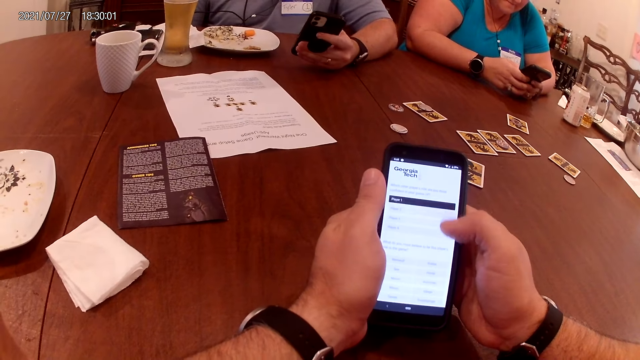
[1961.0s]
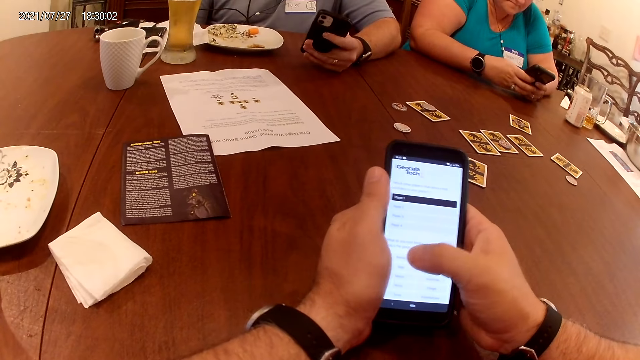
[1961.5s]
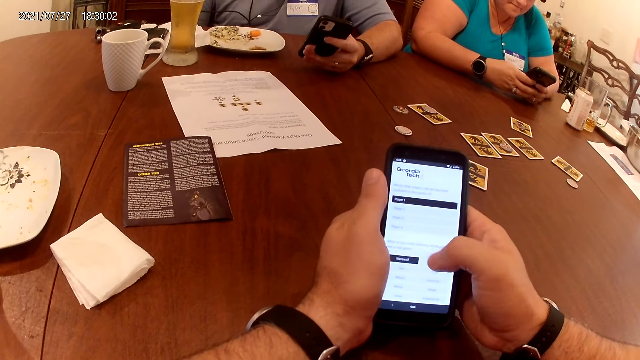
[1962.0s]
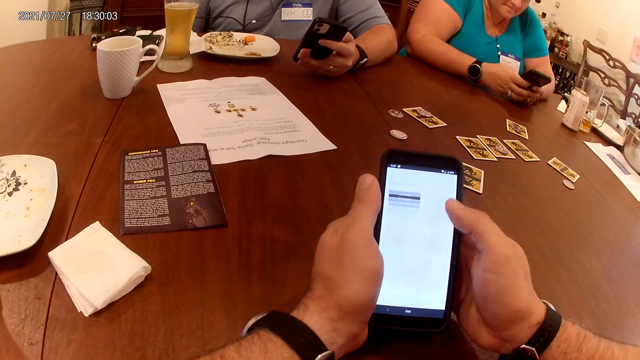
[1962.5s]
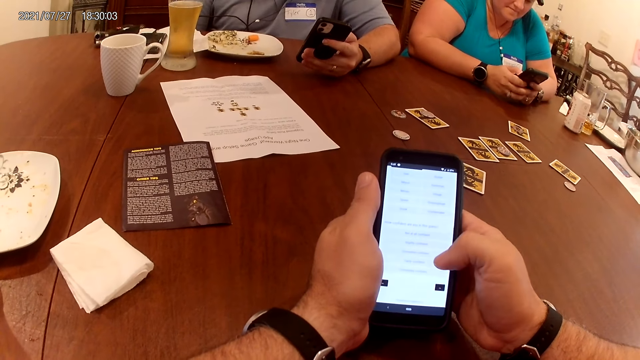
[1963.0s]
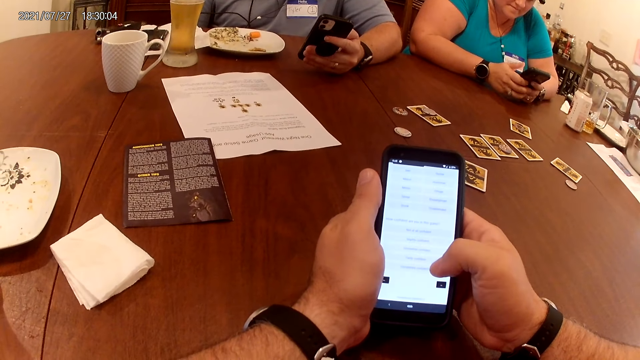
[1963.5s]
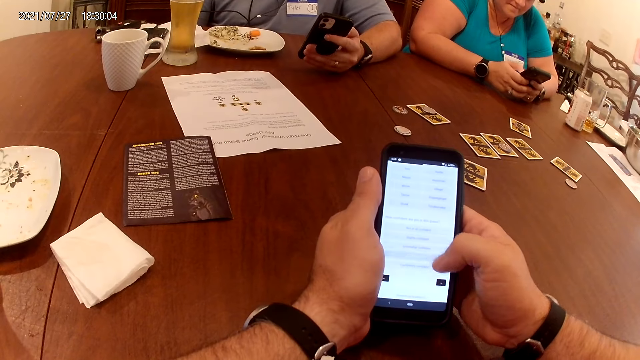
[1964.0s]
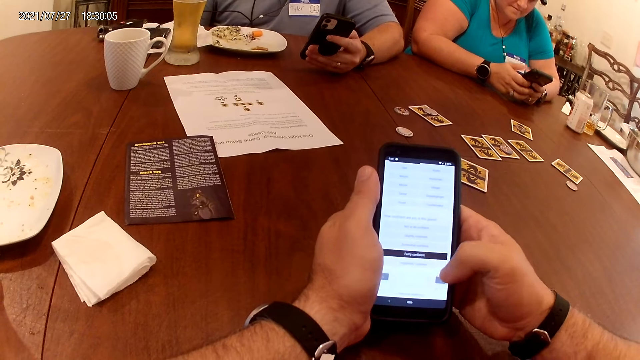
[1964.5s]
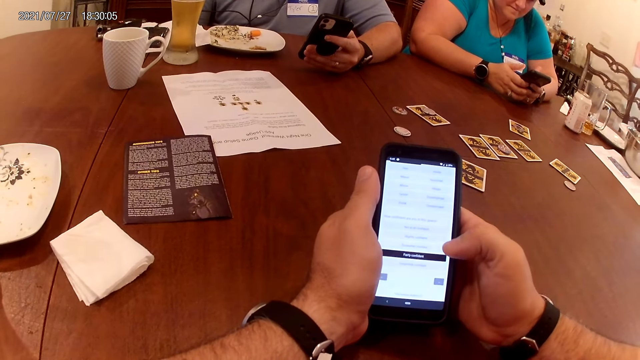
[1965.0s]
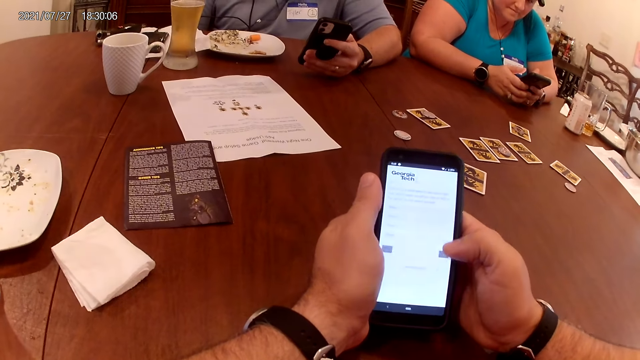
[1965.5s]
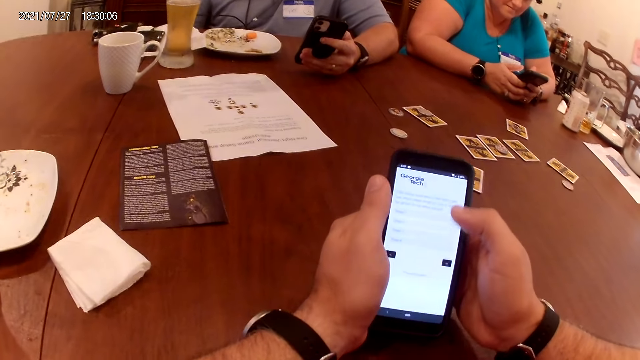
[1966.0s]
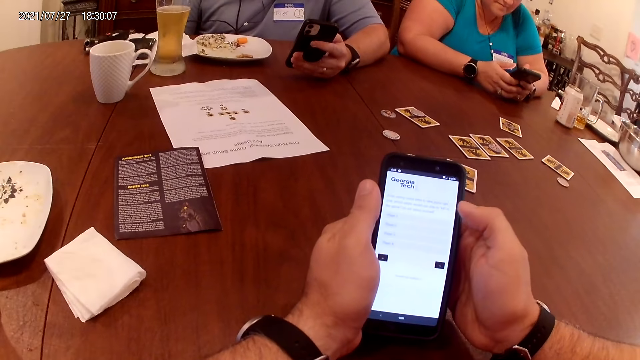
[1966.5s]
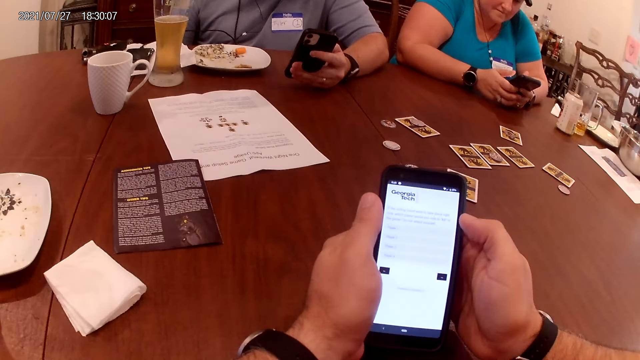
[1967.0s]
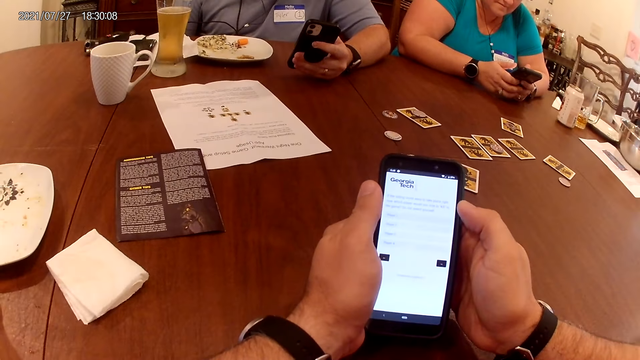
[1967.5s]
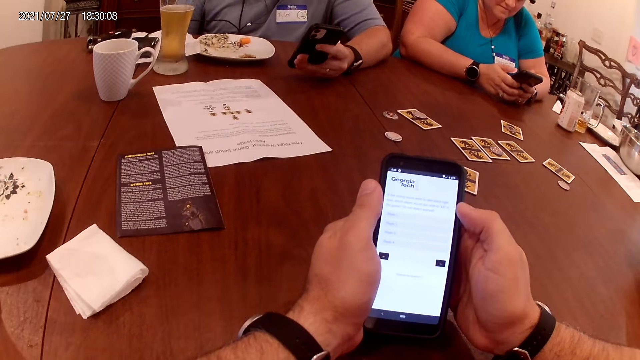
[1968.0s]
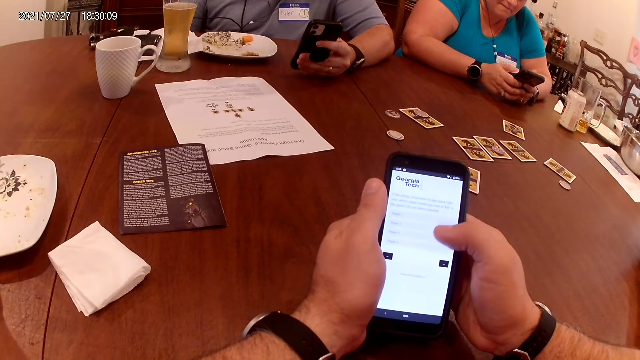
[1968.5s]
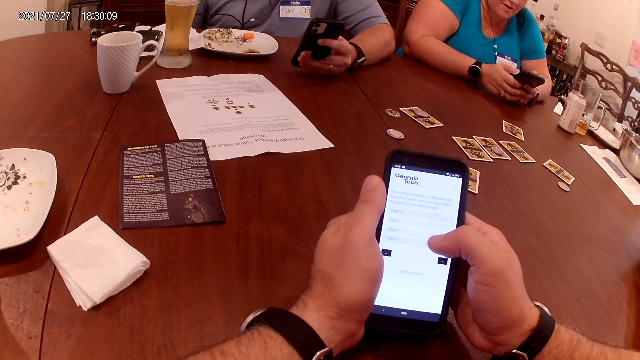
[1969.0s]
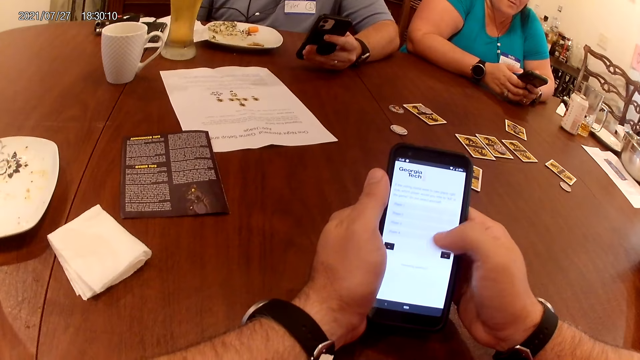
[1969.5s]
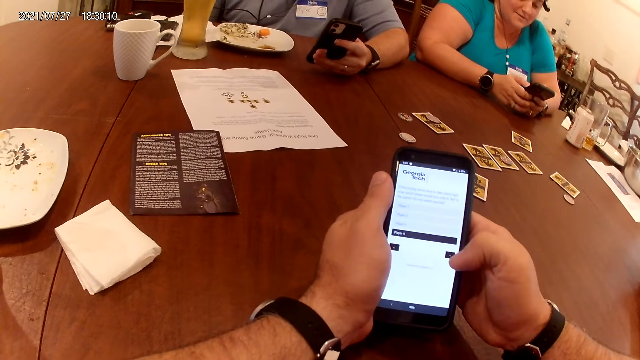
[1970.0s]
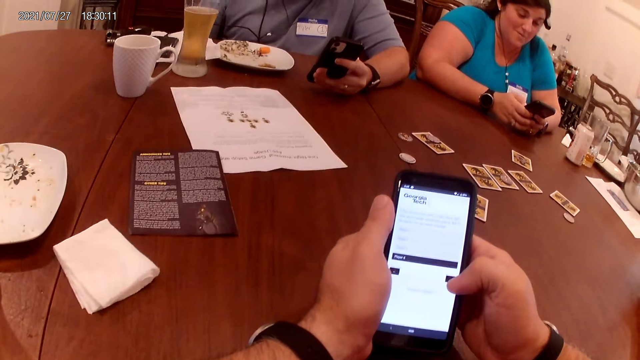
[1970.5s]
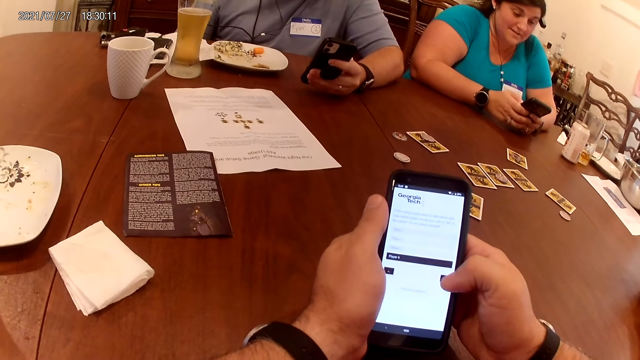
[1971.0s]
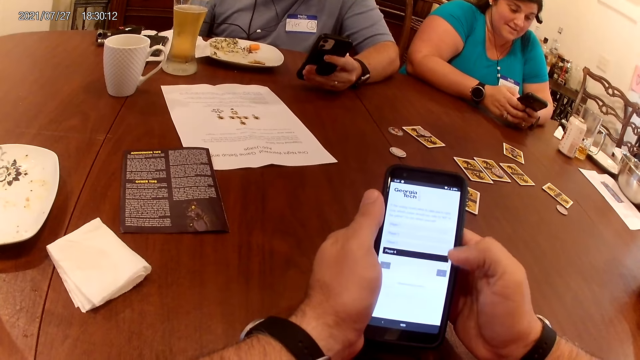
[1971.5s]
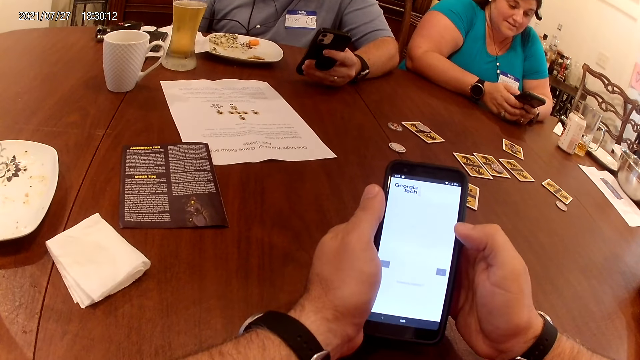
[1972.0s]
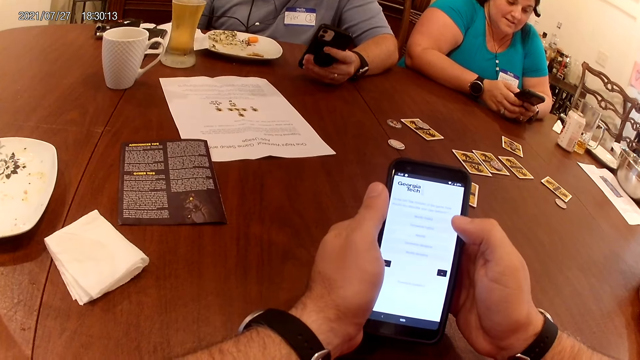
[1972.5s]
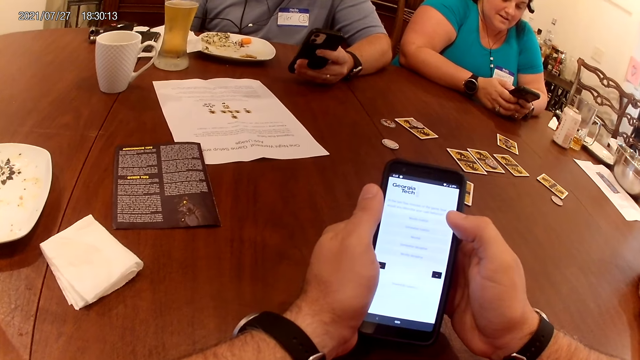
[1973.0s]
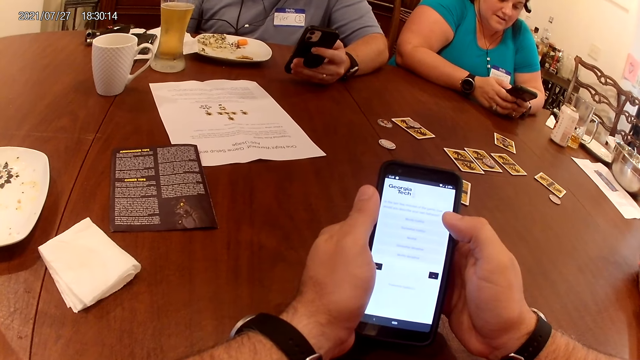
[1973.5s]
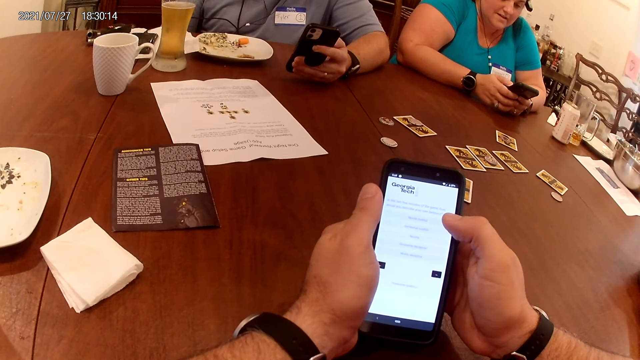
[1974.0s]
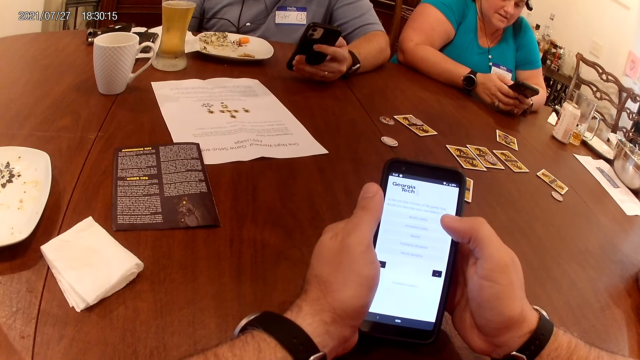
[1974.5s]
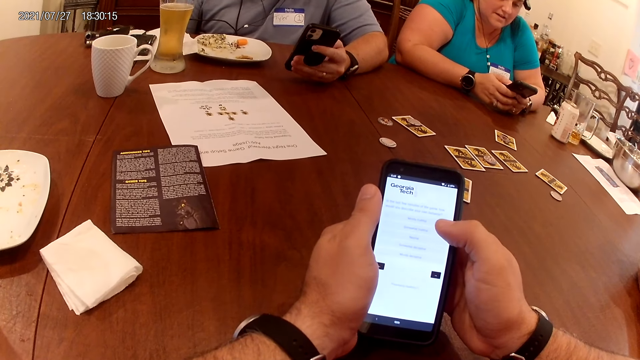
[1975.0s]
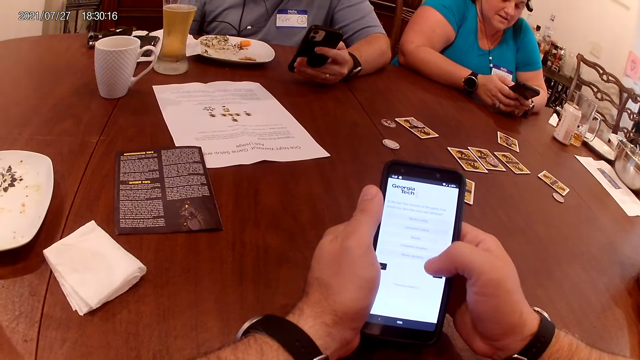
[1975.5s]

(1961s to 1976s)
The camera wearer uses the phone. A woman speaks to a man, another woman, and the camera wearer. The camera wearer uses the phone.

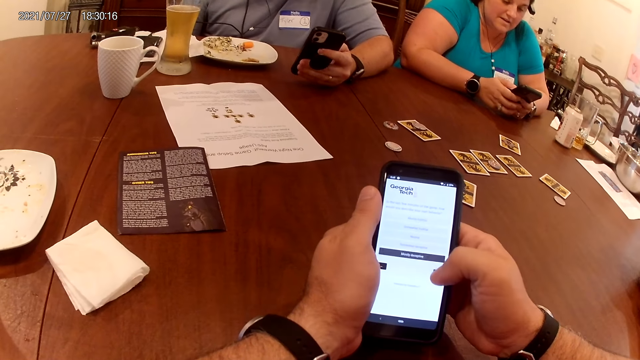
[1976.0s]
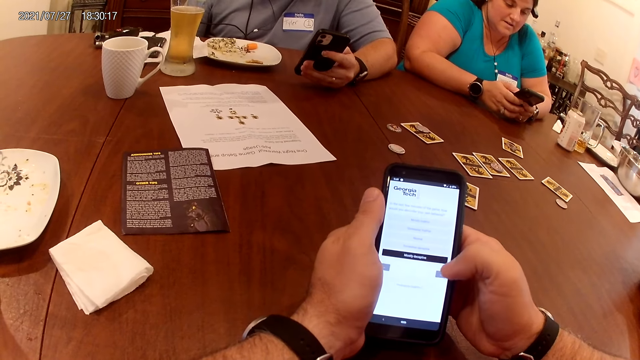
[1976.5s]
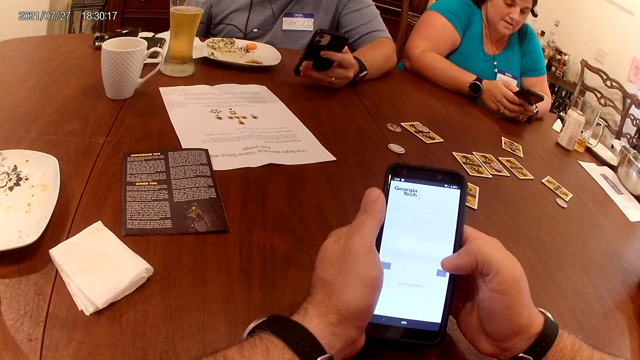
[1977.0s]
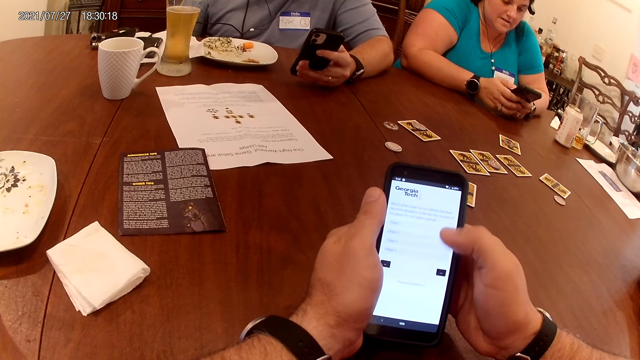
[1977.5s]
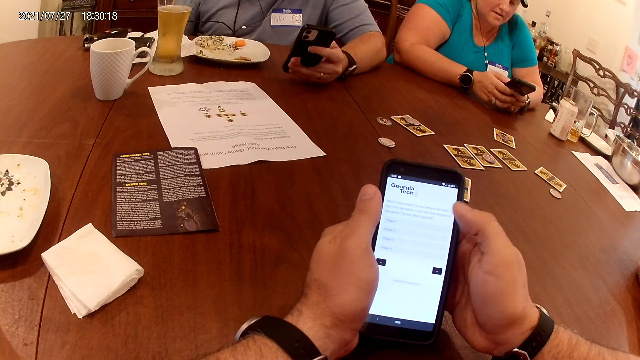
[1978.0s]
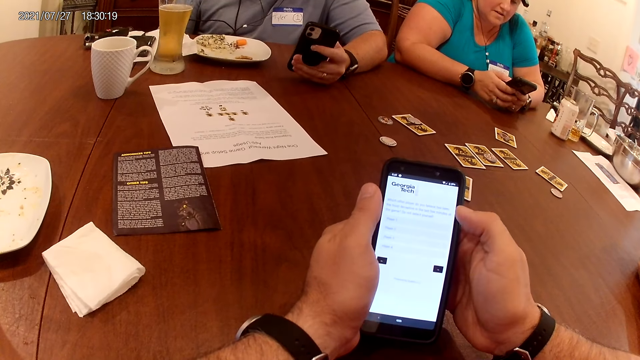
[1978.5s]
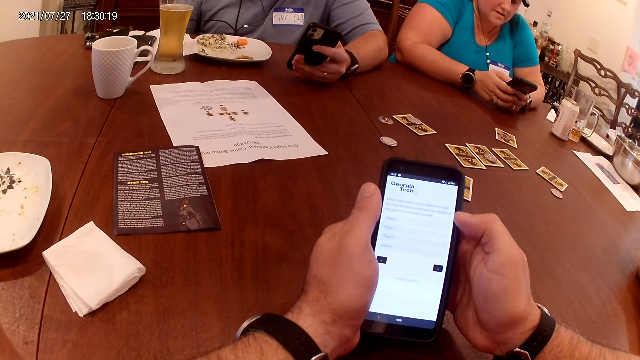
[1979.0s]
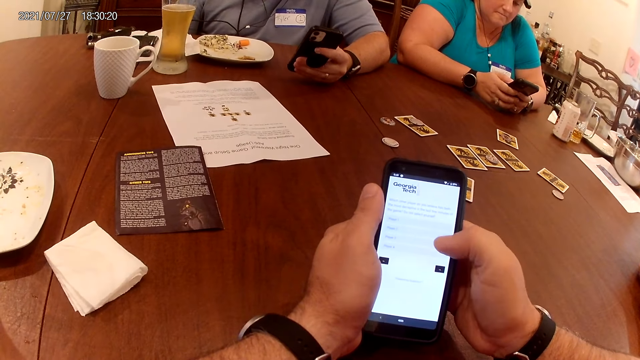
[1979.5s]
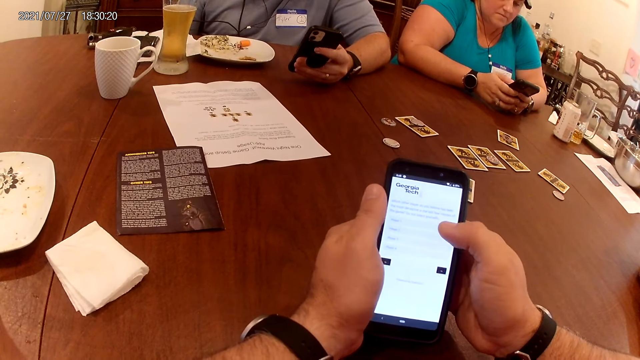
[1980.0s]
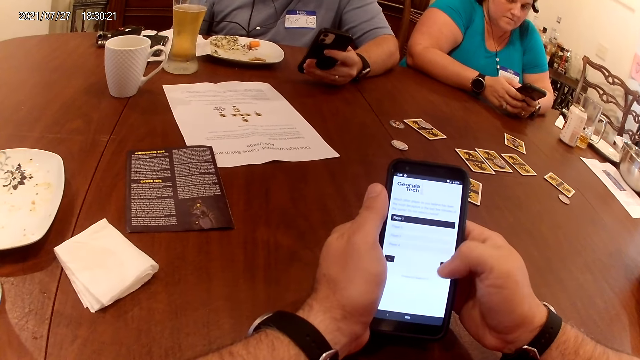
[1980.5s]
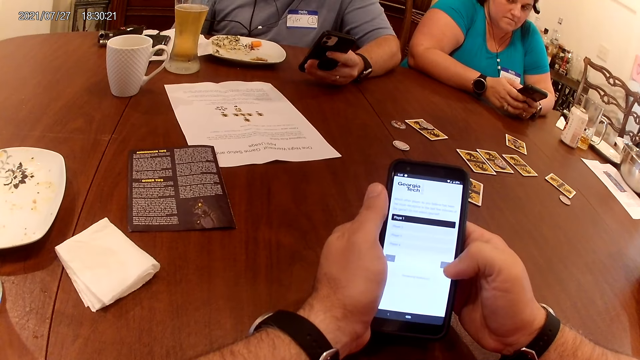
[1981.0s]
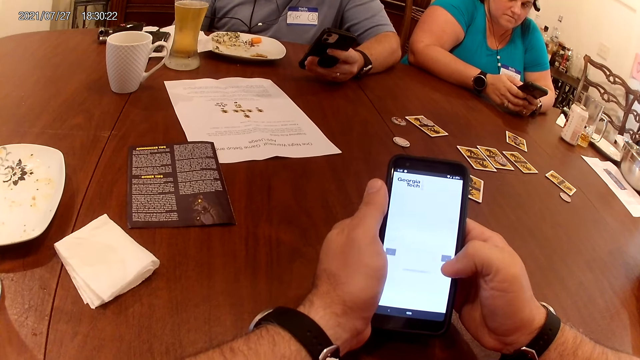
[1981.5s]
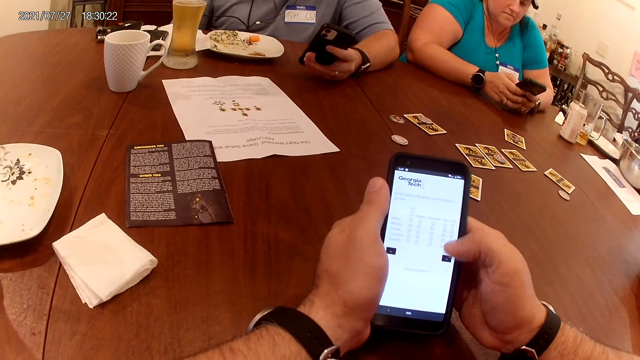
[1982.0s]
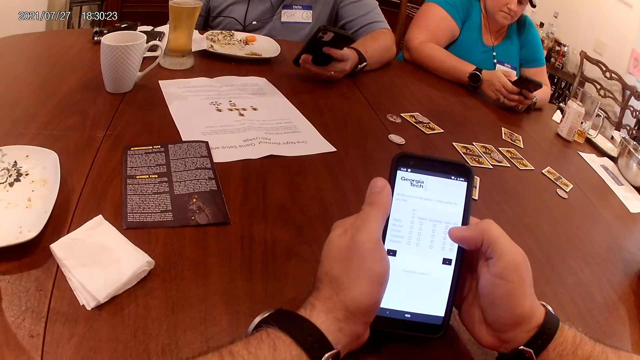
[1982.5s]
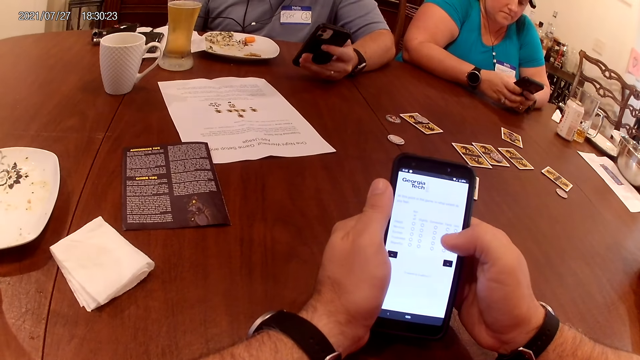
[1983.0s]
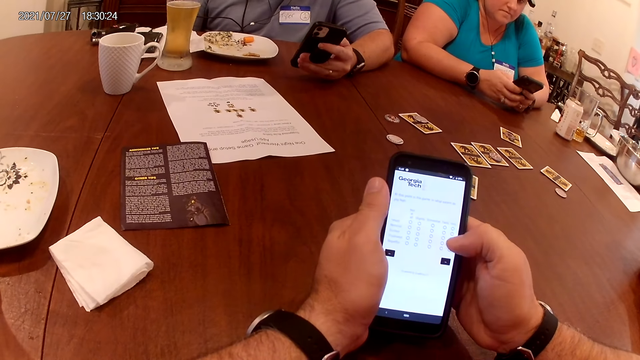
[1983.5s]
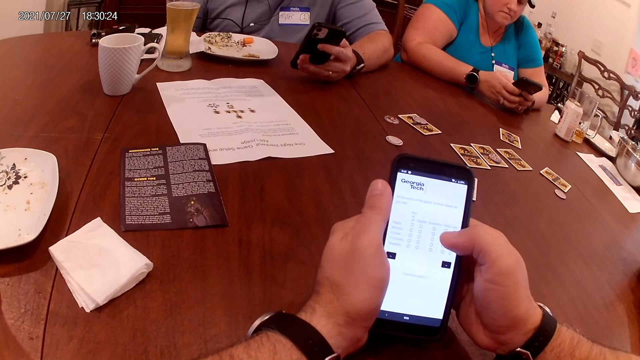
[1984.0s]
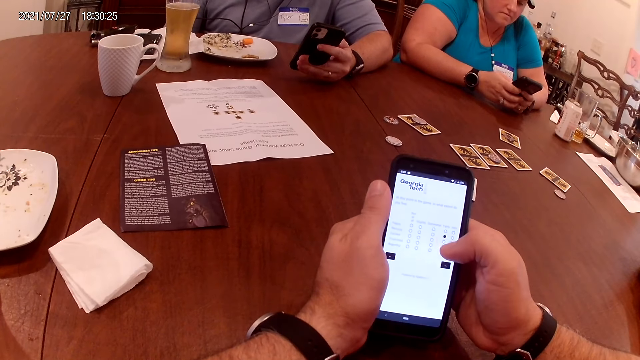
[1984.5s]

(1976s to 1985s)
The camera wearer uses the phone.
